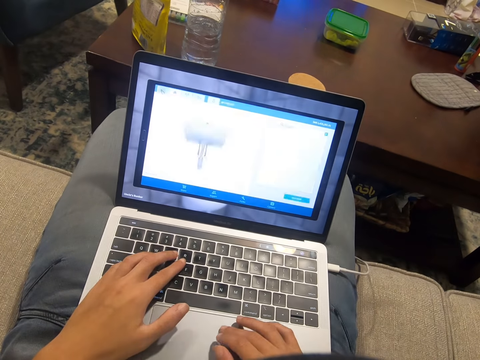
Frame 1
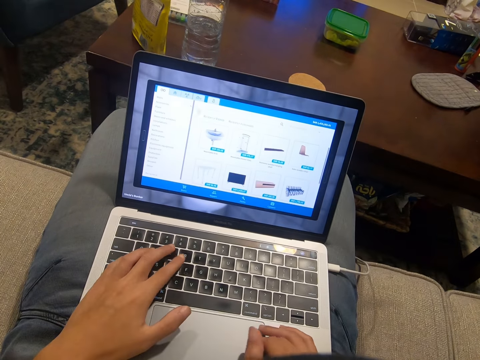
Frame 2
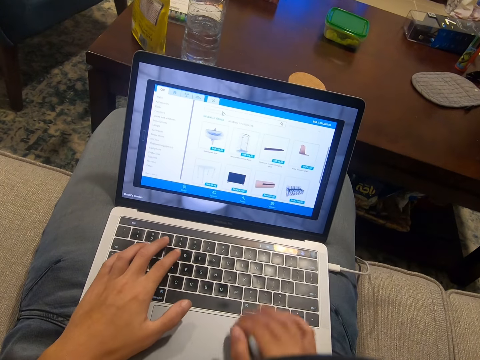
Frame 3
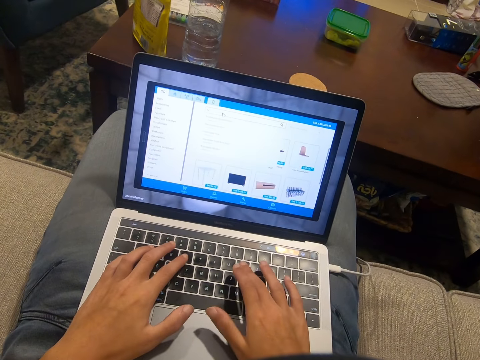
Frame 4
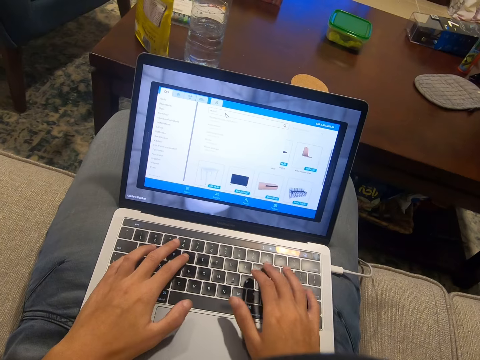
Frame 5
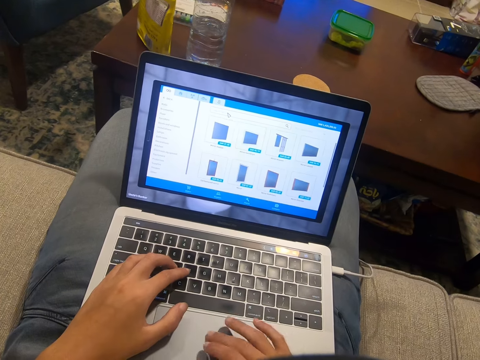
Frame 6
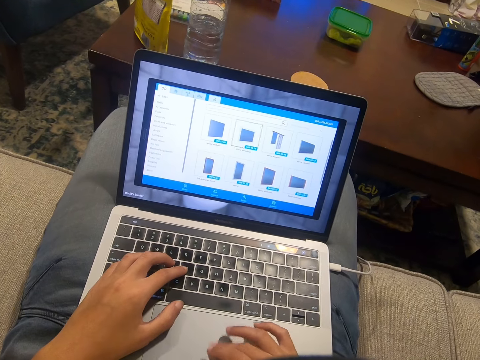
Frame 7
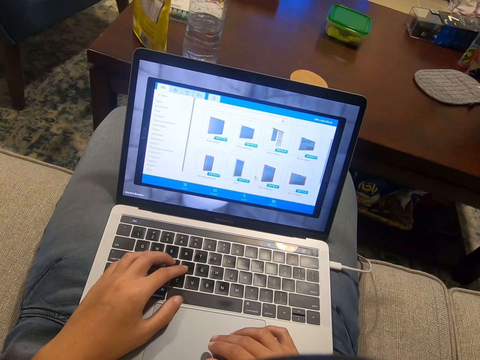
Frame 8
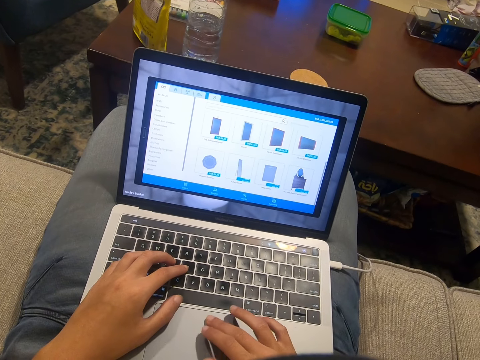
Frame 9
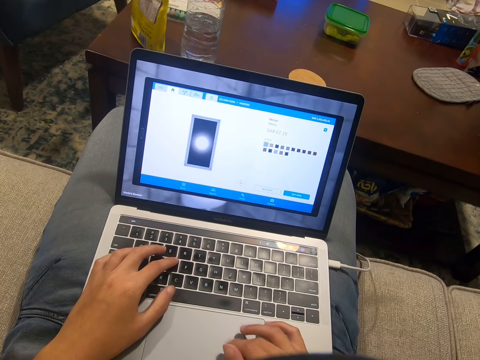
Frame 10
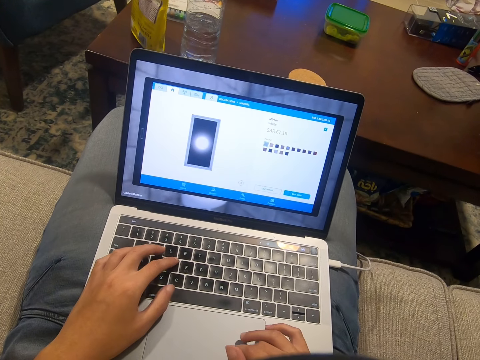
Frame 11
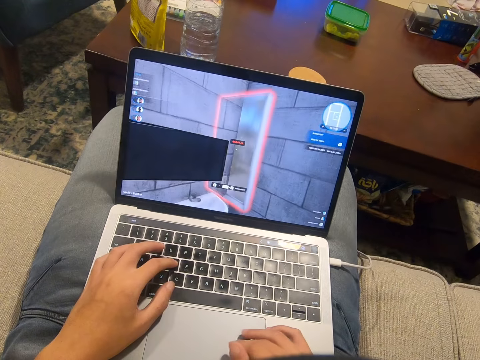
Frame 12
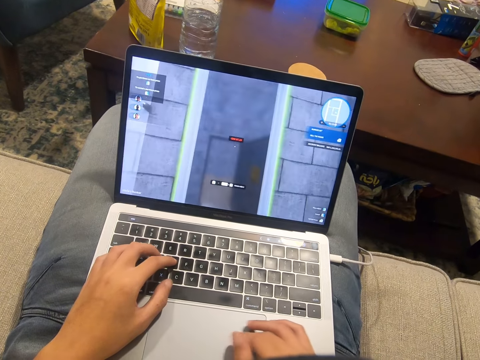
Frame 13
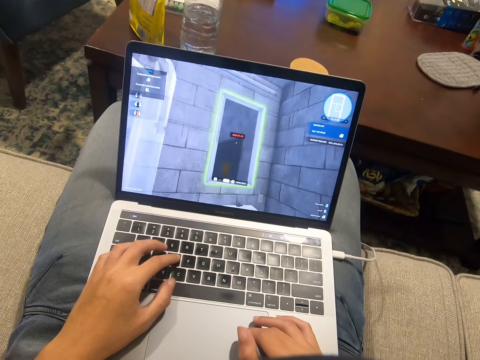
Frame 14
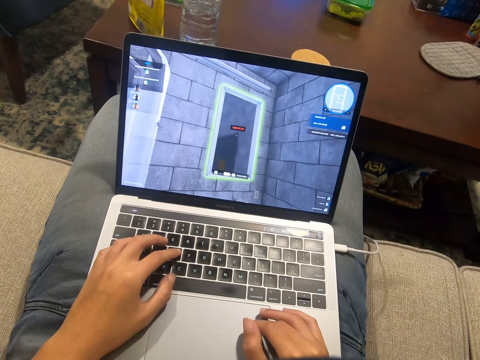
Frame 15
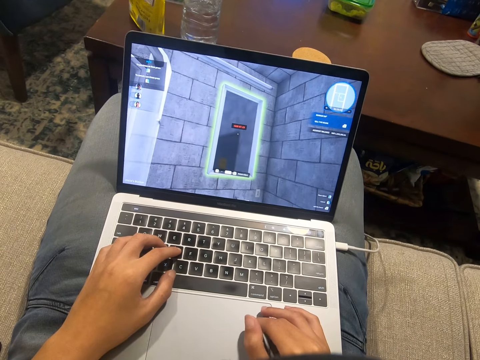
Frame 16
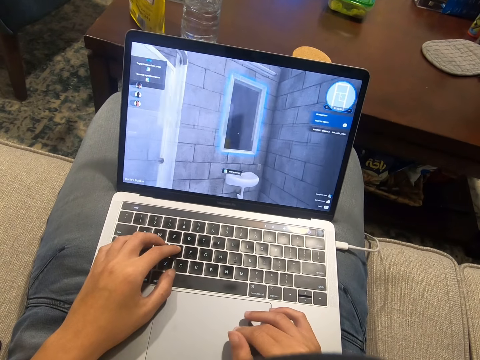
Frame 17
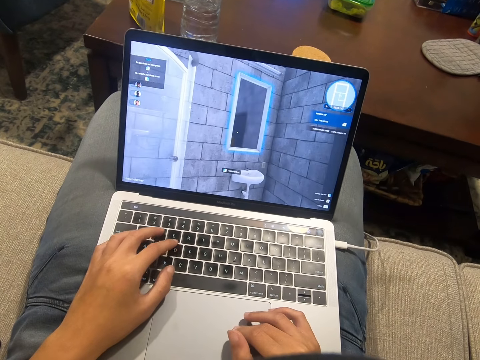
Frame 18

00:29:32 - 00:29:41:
The camera wearer types using the laptop. They scroll the laptop.

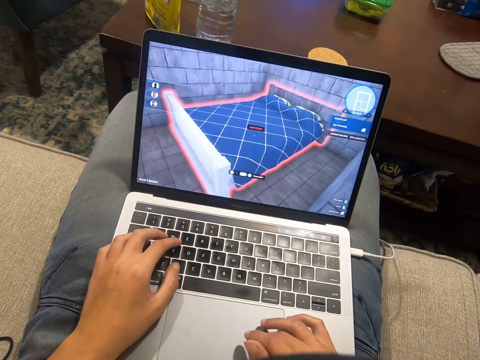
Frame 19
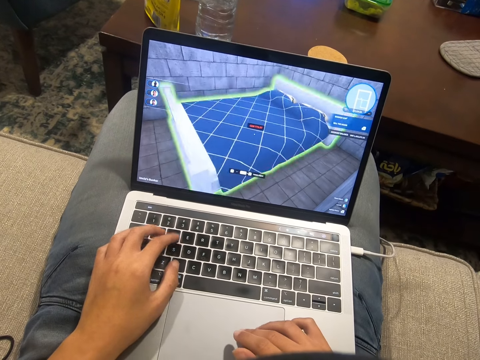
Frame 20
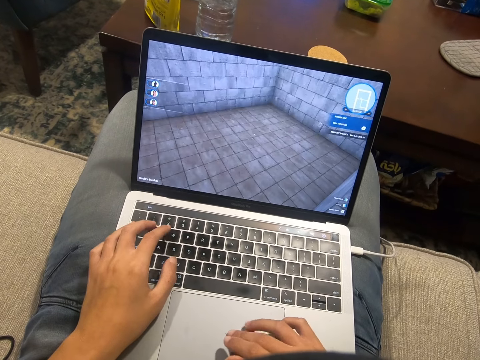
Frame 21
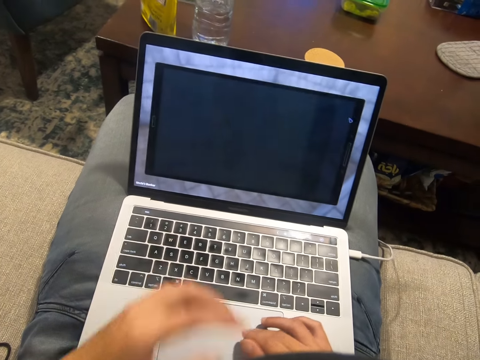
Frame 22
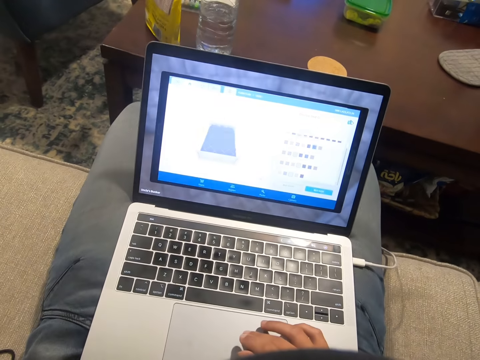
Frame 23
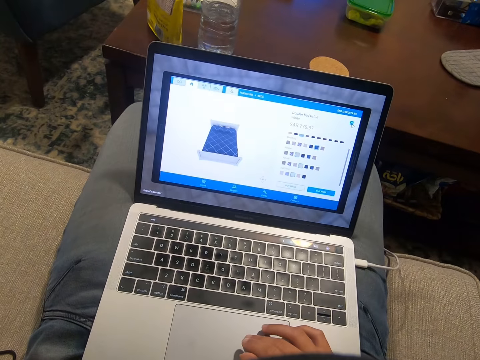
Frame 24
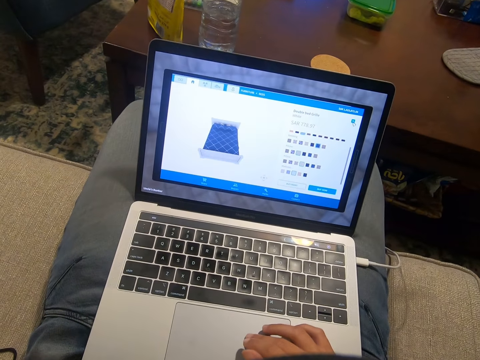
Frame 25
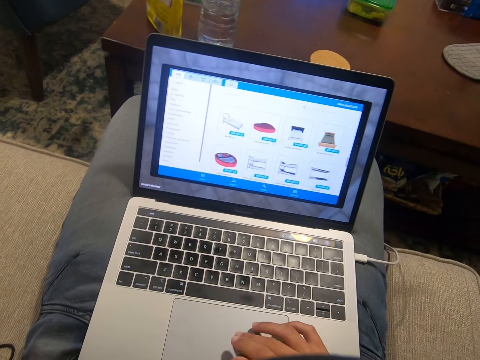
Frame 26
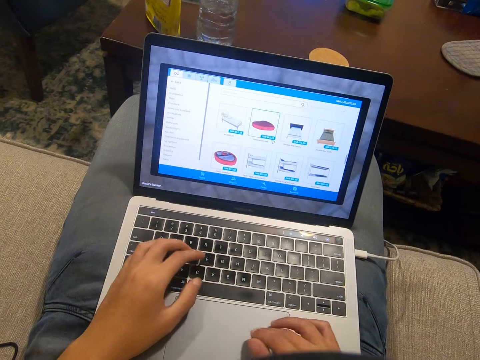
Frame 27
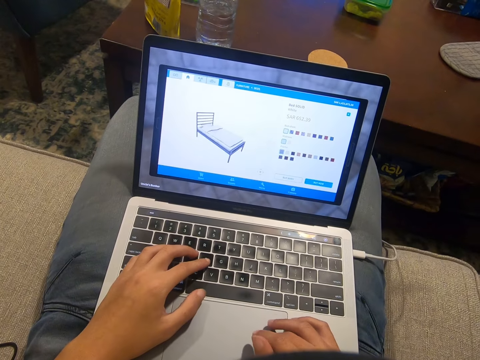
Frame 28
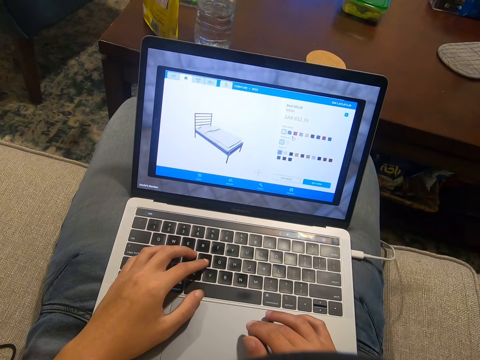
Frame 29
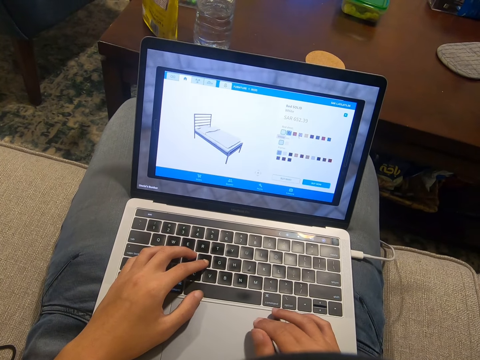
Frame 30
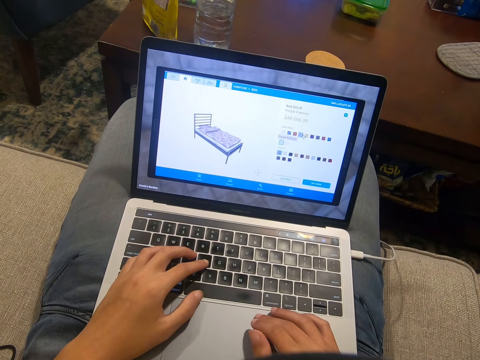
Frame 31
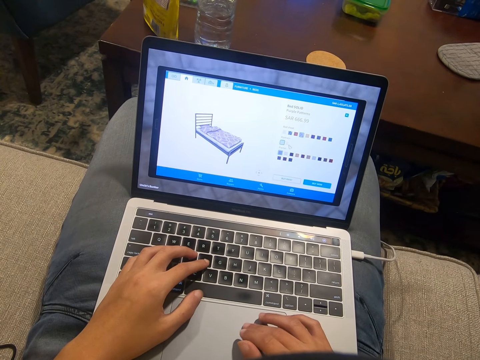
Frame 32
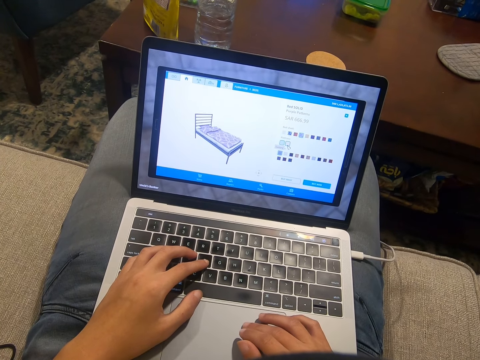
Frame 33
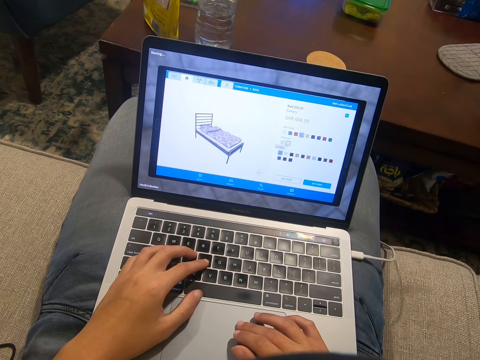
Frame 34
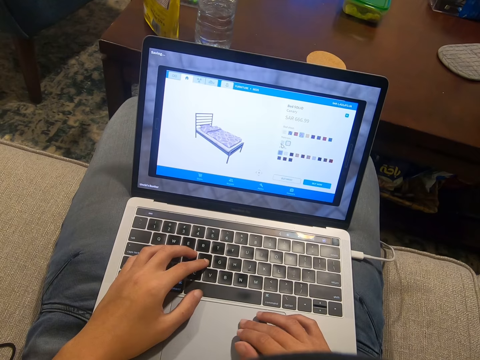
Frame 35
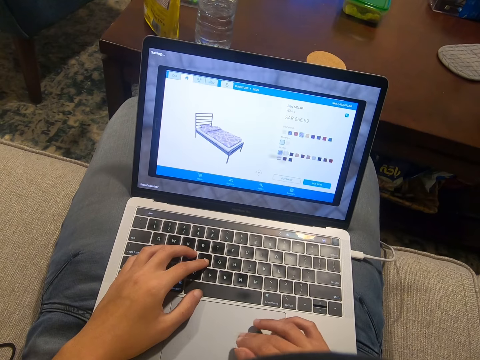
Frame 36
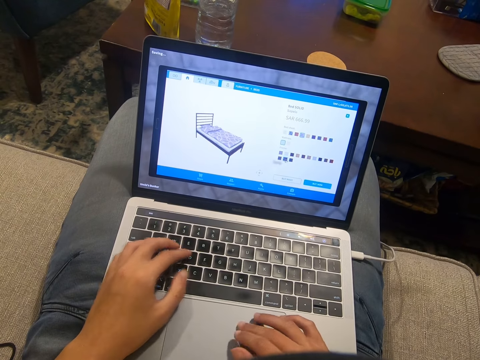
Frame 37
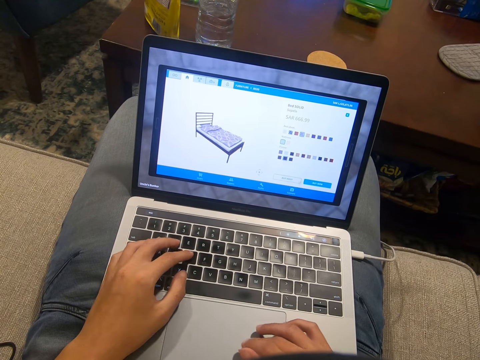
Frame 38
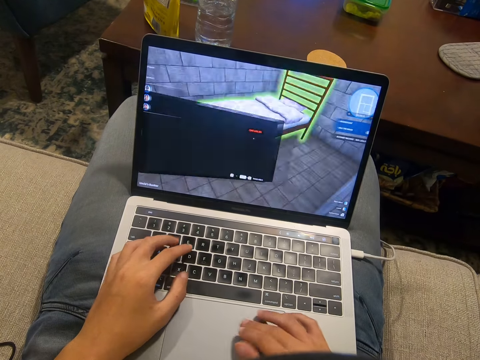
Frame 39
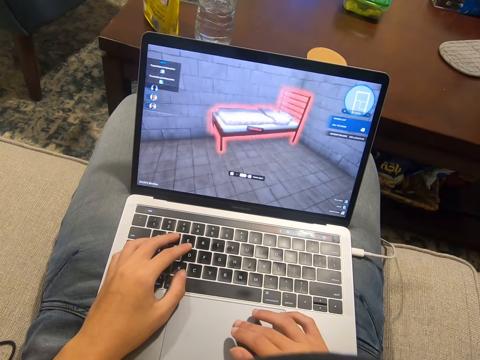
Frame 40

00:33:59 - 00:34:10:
The camera wearer lifts up the hand. They put the hand down. They scroll the laptop.

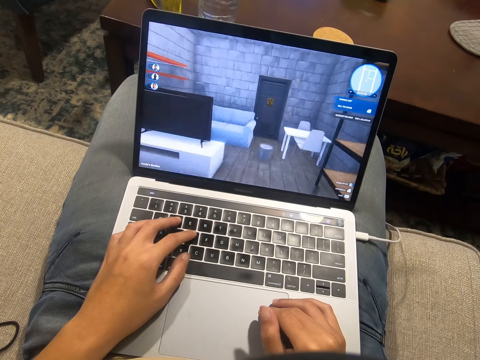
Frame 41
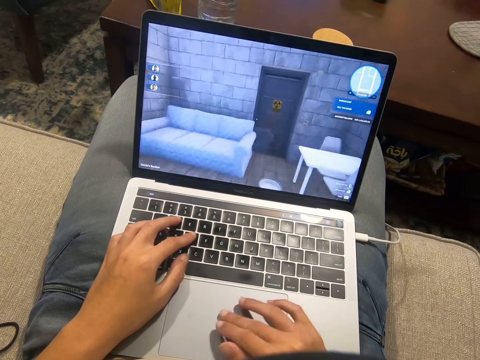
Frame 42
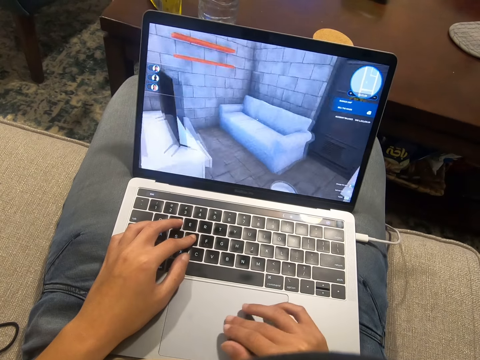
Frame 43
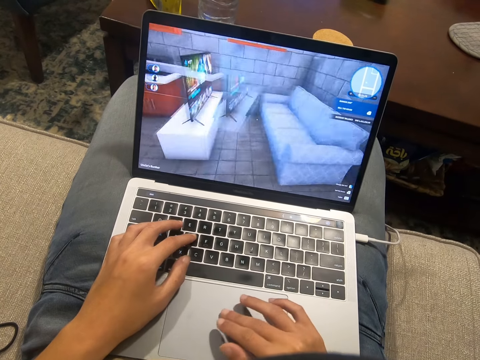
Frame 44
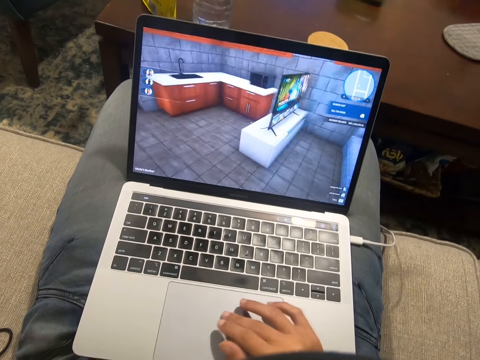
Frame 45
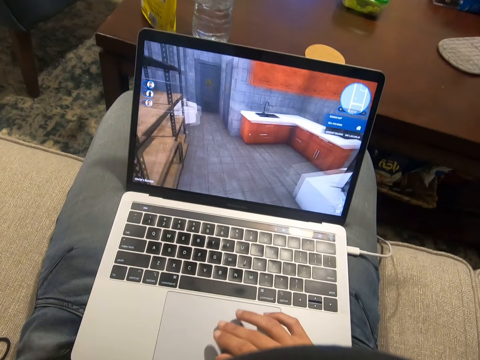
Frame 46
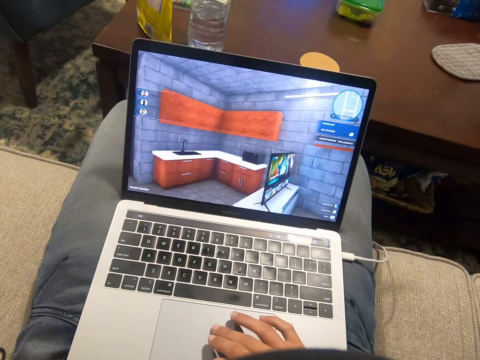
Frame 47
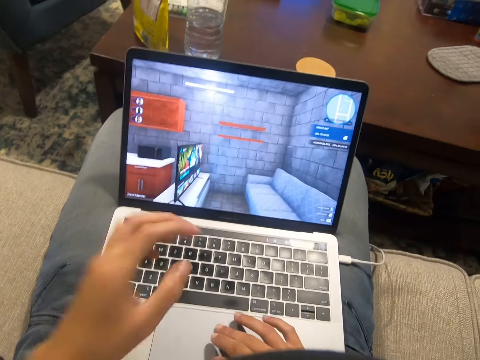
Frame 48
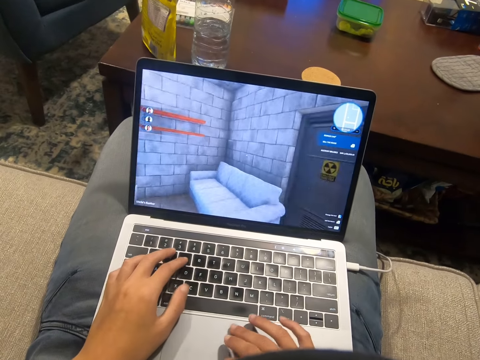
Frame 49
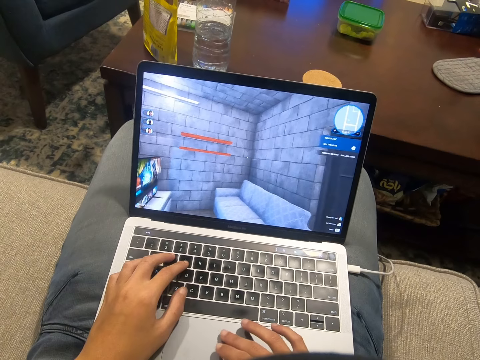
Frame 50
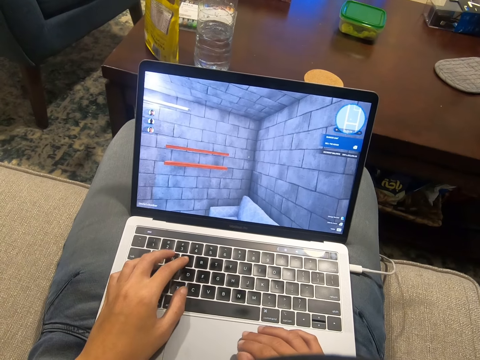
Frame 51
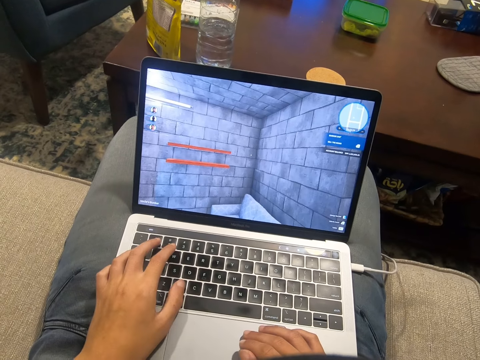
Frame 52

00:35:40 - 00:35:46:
The camera wearer lifts up the hand. They scroll the laptop. They put the hand down. They scroll the laptop.
